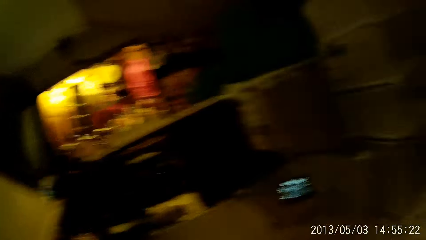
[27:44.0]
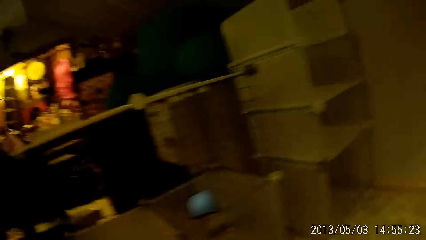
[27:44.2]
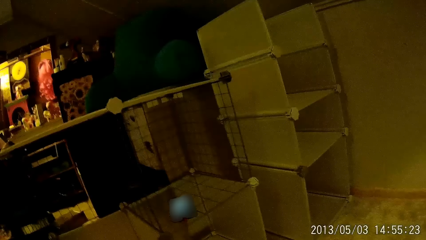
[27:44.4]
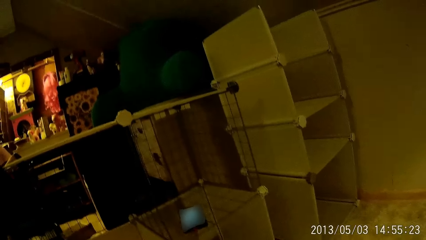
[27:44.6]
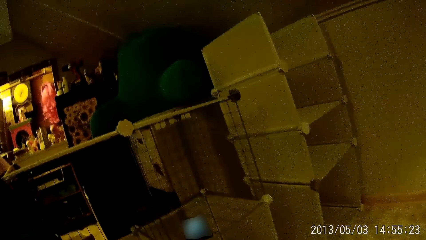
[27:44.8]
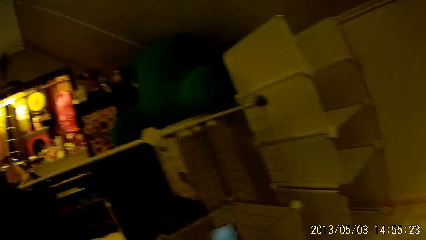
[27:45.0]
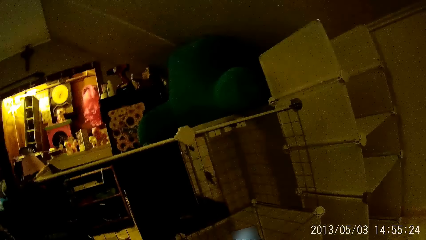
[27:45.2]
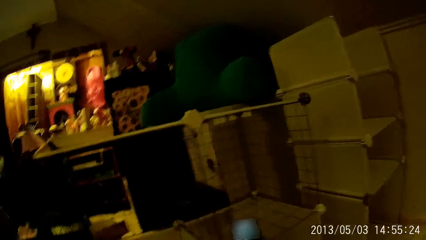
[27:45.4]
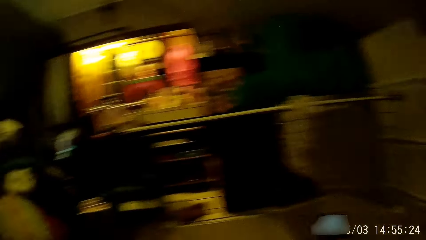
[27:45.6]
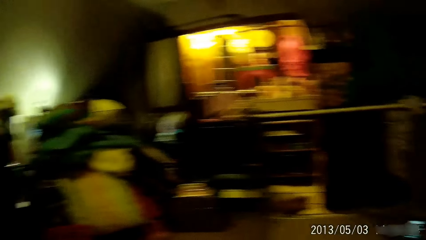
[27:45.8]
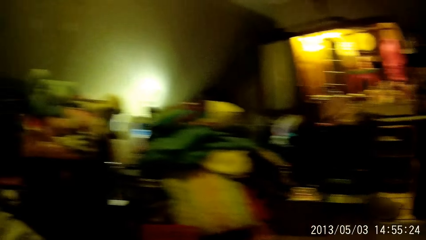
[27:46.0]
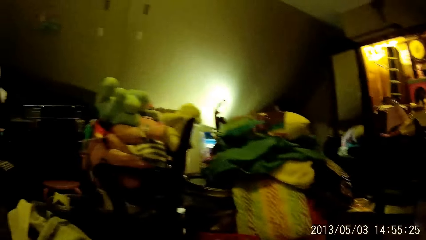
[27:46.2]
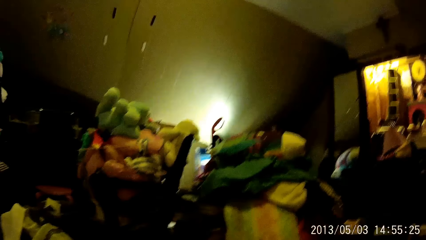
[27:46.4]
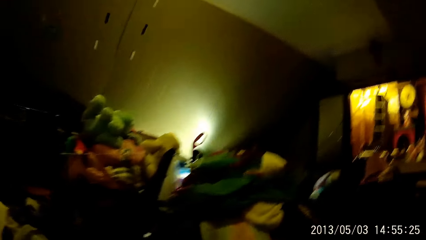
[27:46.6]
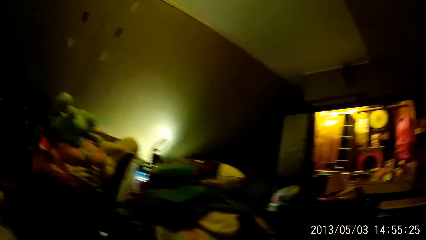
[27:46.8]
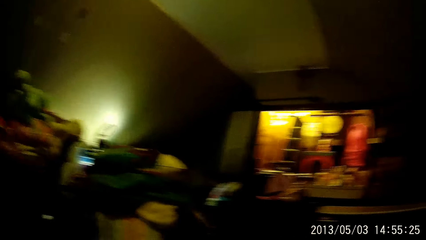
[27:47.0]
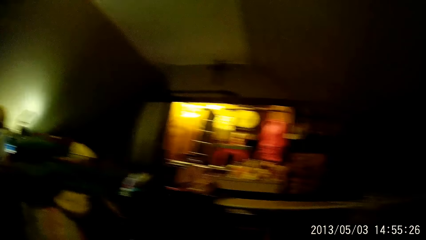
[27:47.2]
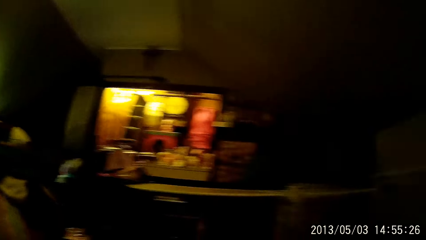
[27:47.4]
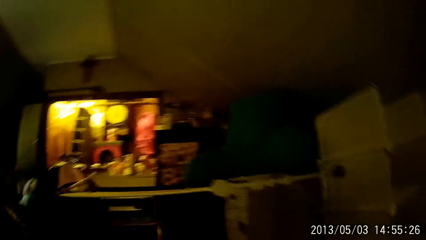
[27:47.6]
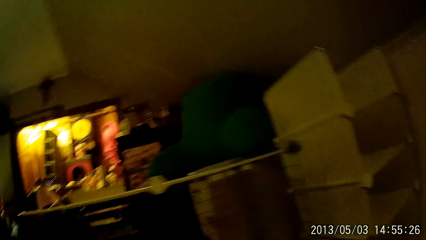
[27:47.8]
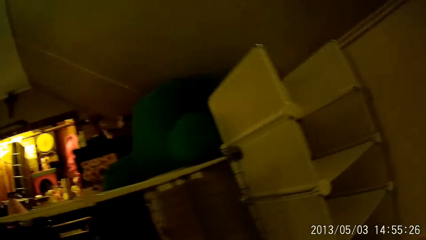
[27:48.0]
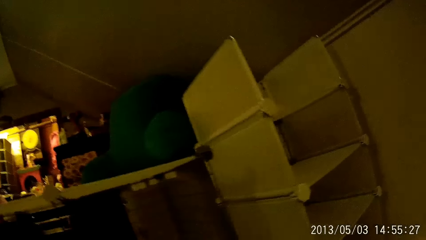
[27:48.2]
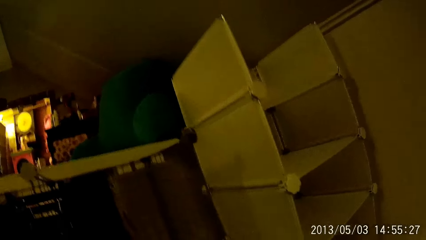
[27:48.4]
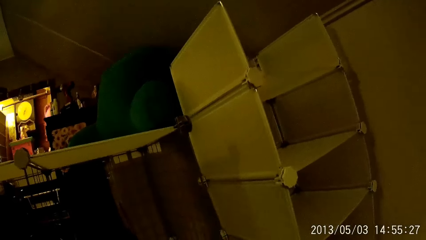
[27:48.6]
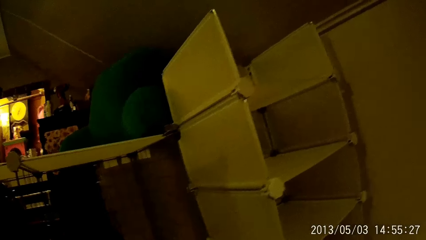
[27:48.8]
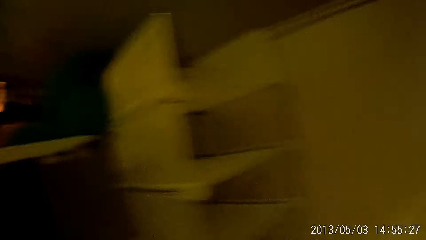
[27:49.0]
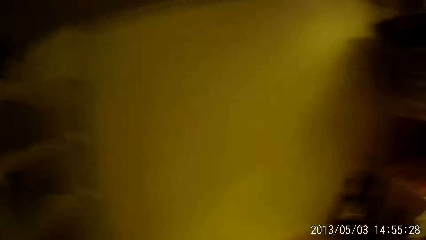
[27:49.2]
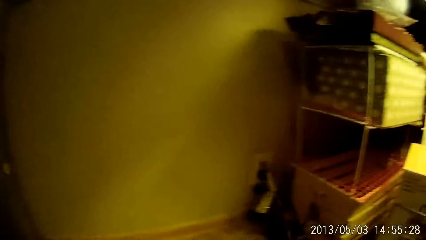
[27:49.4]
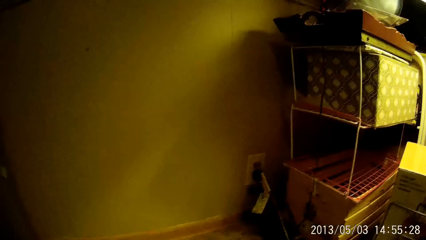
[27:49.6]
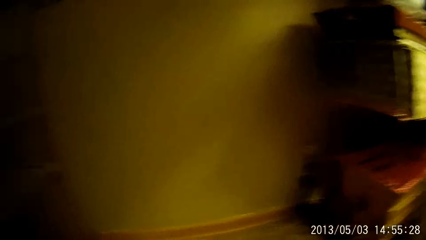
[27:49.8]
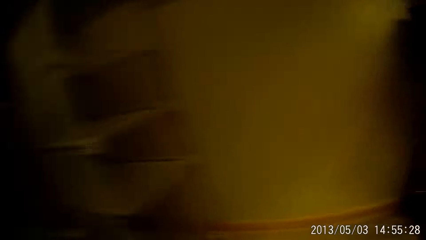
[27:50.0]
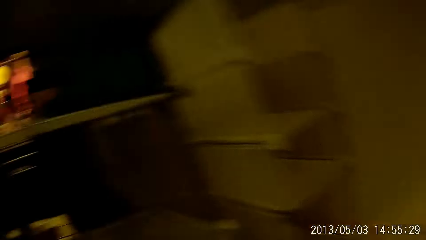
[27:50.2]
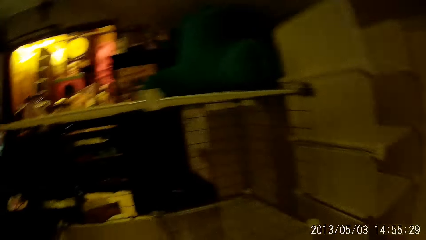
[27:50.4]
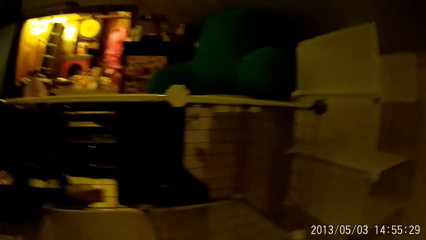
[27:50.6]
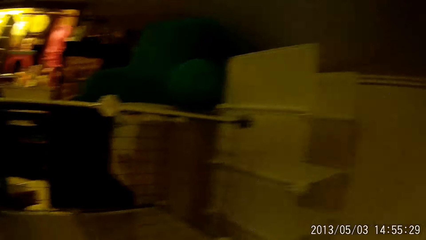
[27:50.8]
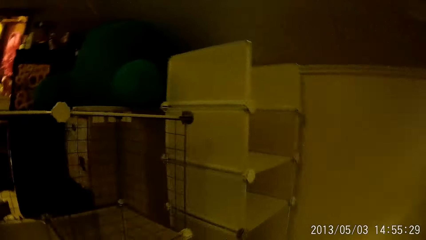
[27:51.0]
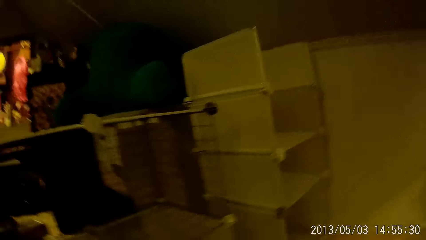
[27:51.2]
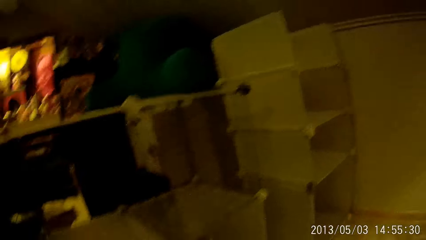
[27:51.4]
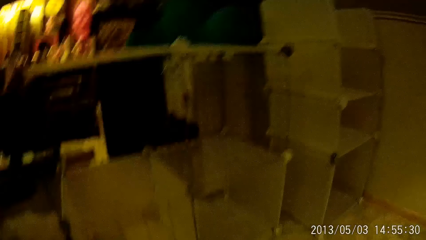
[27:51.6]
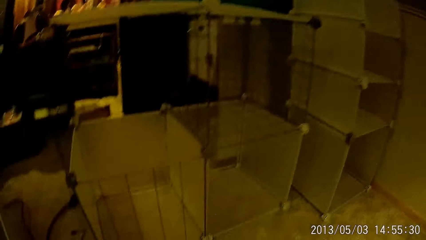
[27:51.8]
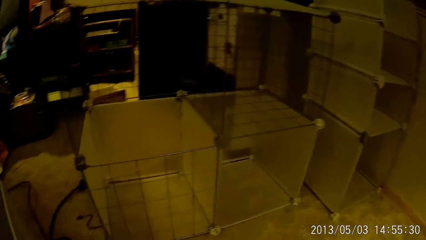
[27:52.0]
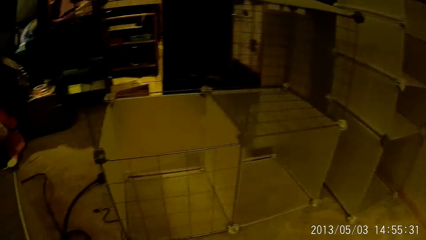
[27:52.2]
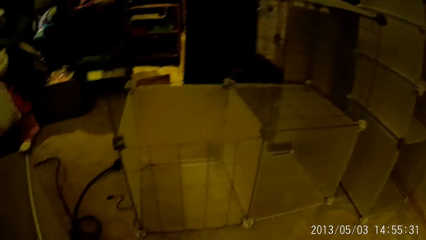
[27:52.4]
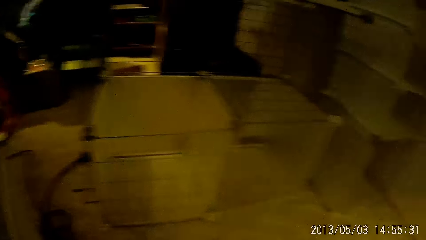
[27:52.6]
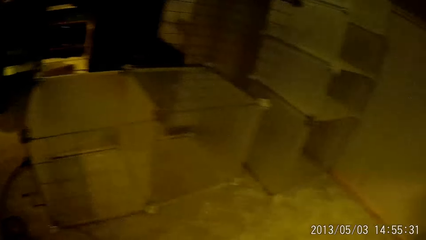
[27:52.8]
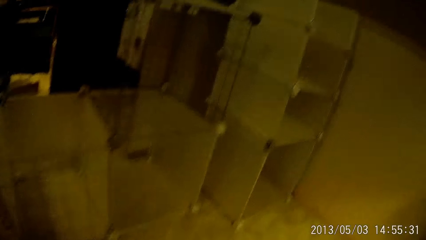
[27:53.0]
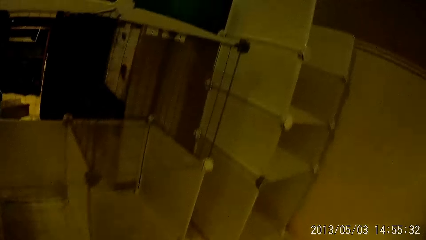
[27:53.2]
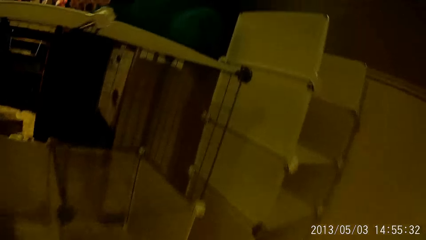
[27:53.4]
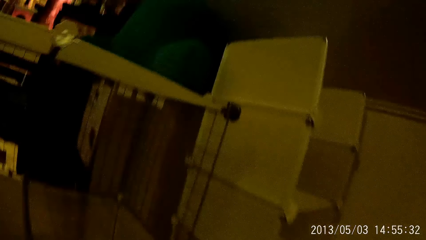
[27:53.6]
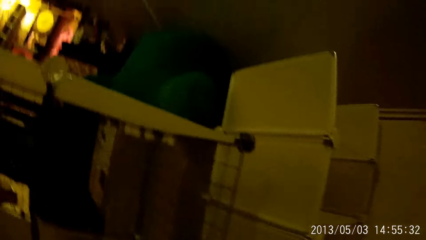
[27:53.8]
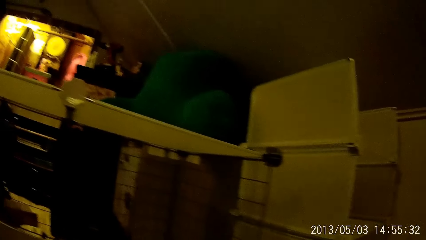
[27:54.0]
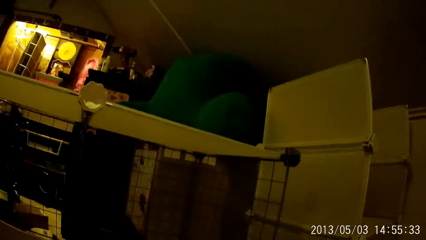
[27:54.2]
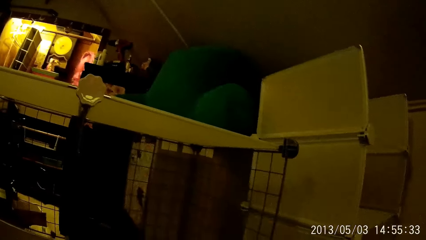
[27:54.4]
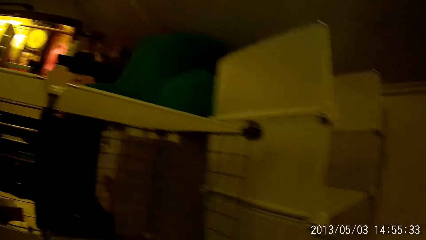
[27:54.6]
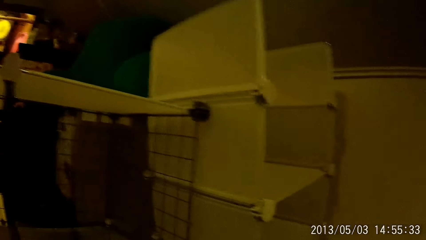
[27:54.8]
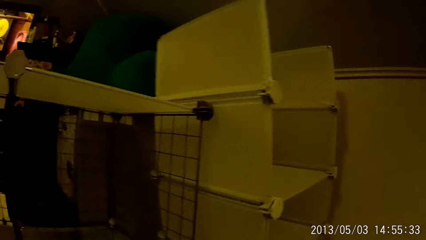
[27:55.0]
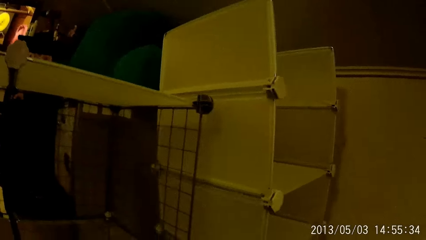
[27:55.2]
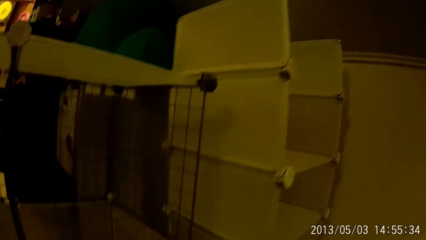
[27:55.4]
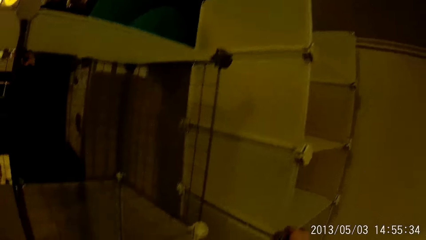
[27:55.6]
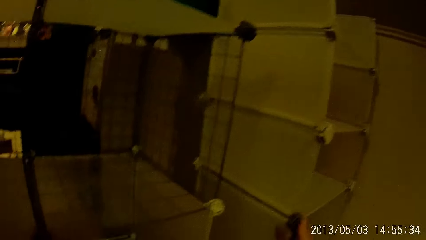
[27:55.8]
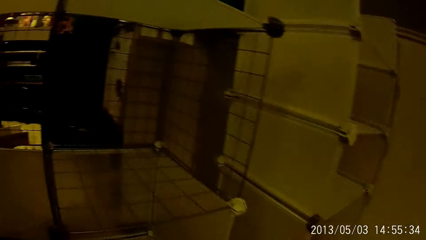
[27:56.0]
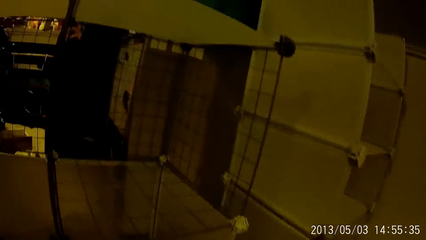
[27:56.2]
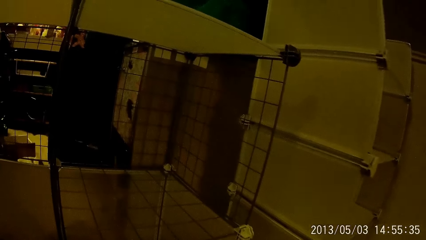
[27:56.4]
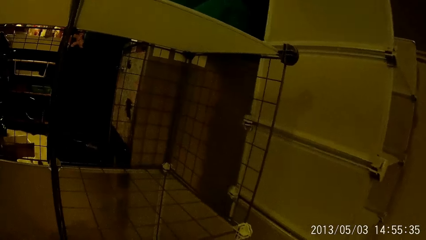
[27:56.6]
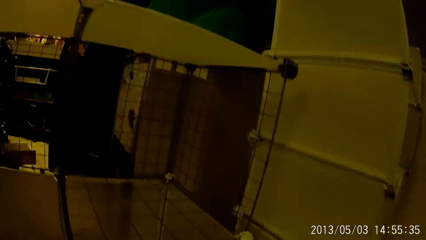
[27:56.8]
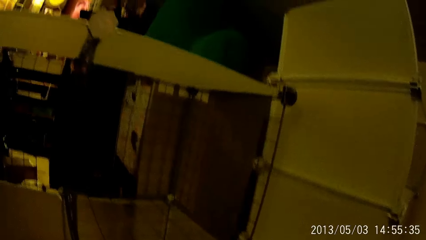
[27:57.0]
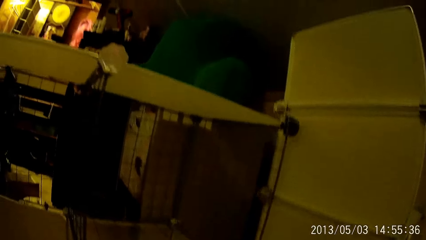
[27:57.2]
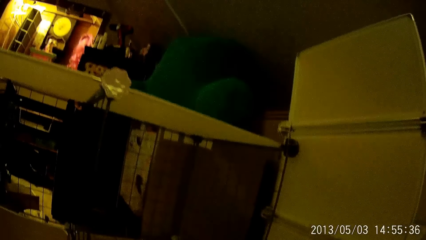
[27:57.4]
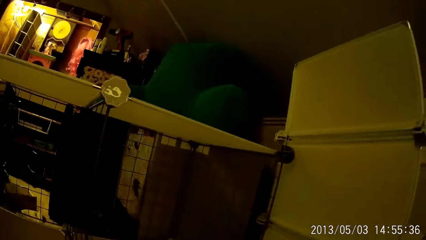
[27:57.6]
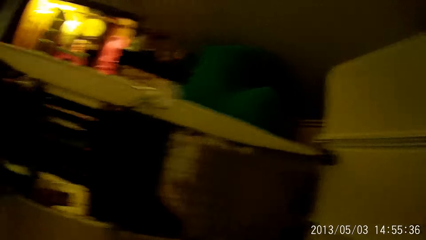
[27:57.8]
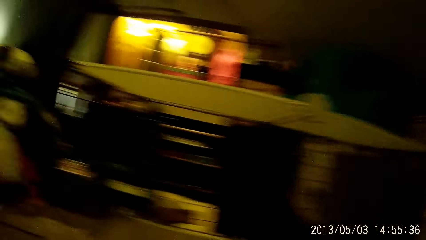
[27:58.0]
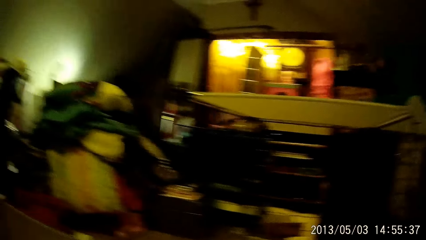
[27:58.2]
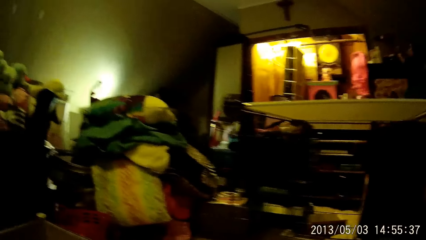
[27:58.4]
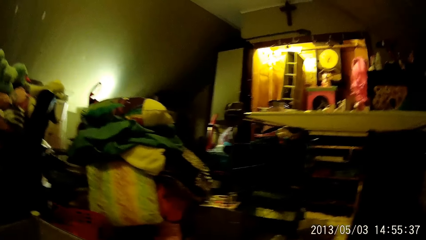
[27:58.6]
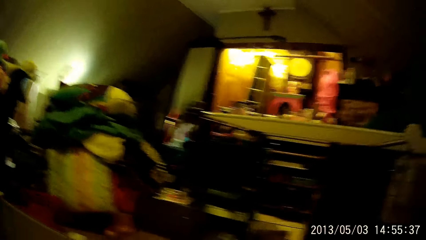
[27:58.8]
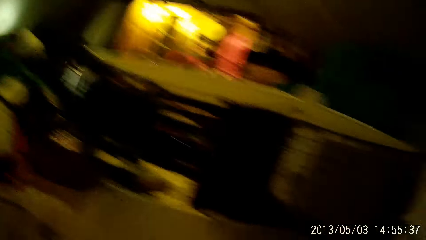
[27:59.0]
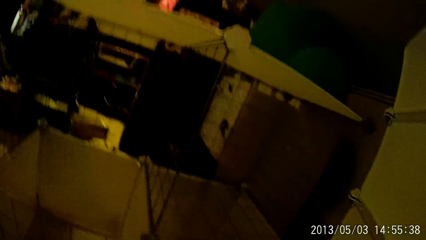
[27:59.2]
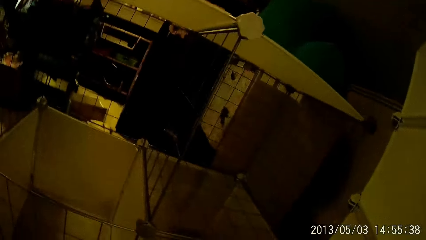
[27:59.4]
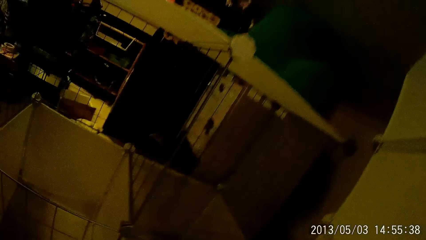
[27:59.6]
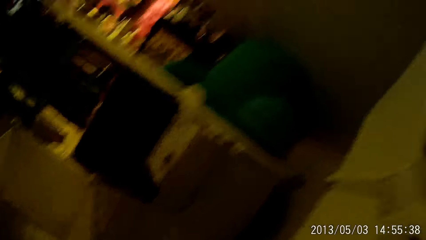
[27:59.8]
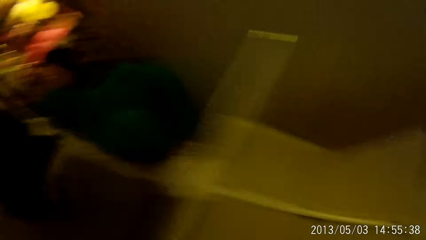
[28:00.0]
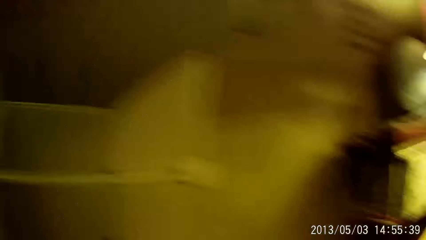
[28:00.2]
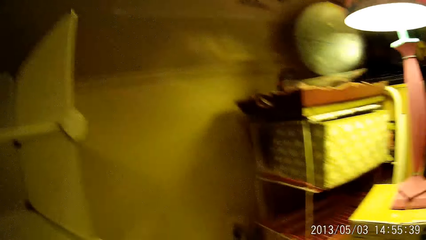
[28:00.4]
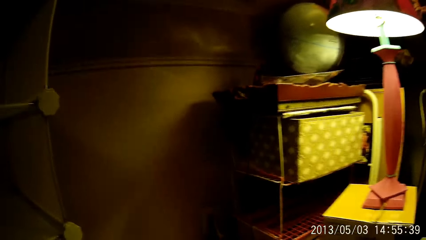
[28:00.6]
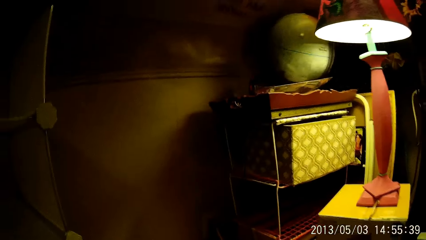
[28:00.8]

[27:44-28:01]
The camera wearer looks around the room. He moves the cubical storage. He holds the plastic storage wardrobe with his right hand.
